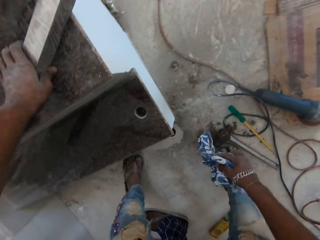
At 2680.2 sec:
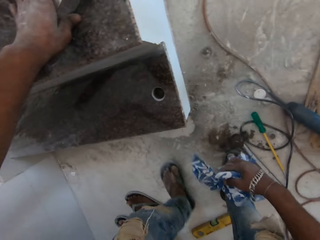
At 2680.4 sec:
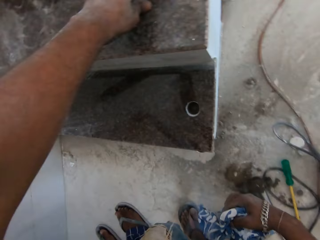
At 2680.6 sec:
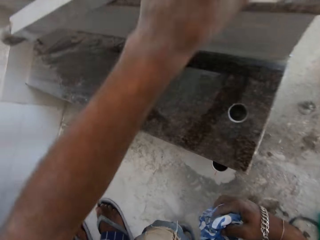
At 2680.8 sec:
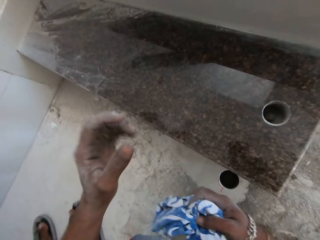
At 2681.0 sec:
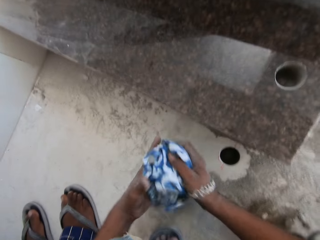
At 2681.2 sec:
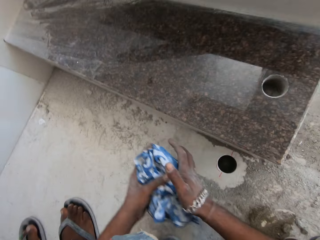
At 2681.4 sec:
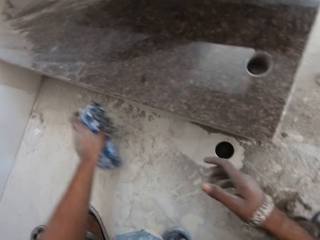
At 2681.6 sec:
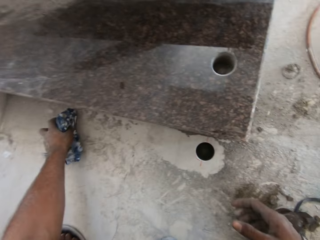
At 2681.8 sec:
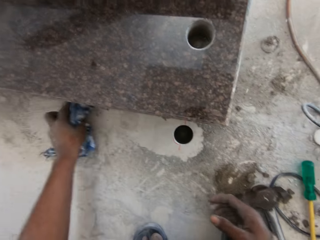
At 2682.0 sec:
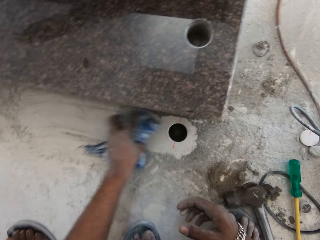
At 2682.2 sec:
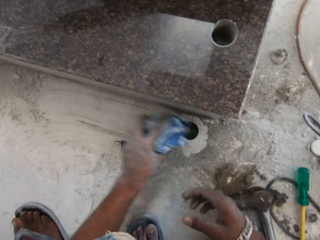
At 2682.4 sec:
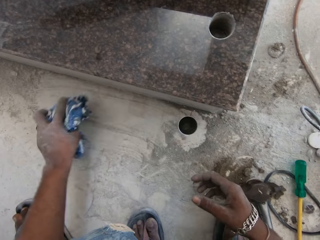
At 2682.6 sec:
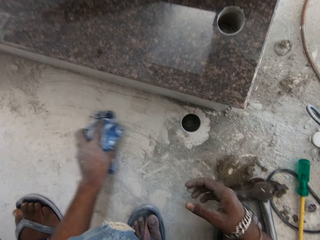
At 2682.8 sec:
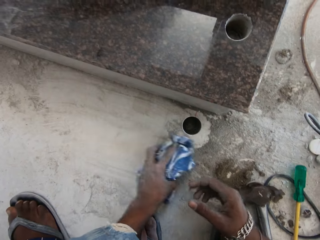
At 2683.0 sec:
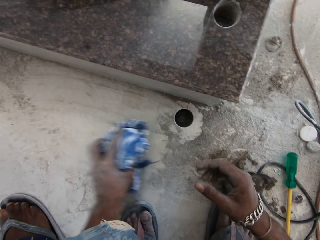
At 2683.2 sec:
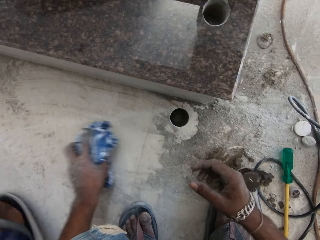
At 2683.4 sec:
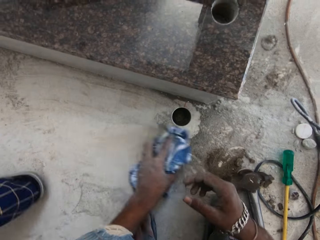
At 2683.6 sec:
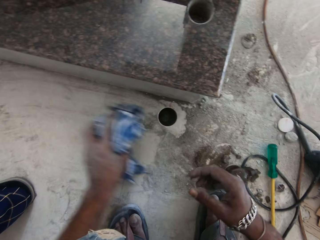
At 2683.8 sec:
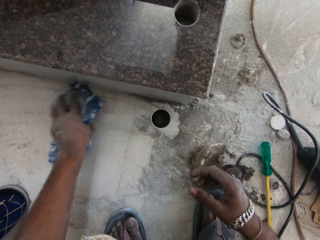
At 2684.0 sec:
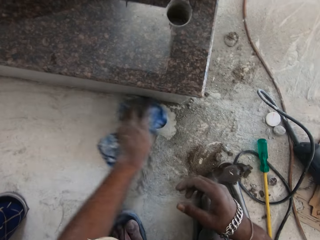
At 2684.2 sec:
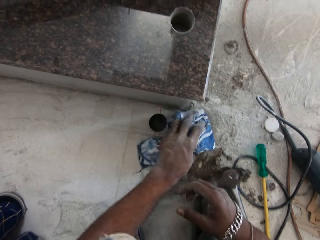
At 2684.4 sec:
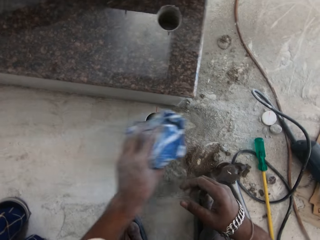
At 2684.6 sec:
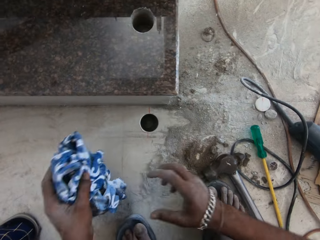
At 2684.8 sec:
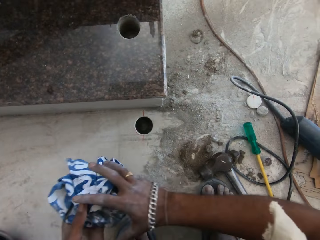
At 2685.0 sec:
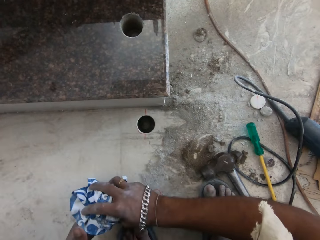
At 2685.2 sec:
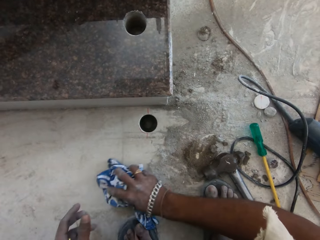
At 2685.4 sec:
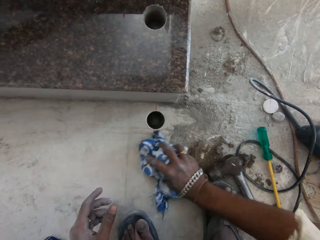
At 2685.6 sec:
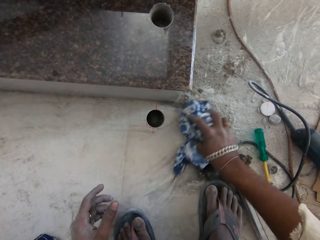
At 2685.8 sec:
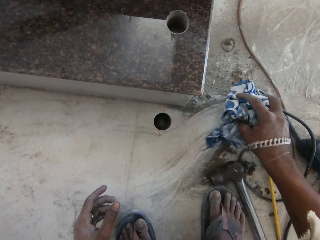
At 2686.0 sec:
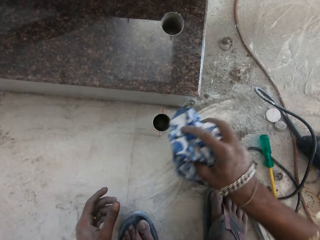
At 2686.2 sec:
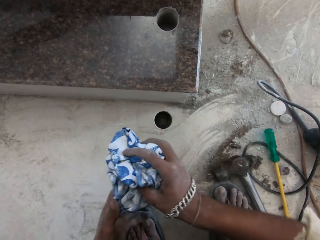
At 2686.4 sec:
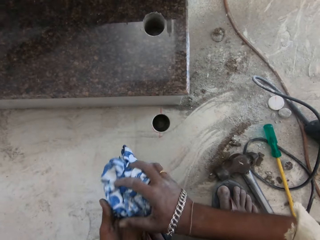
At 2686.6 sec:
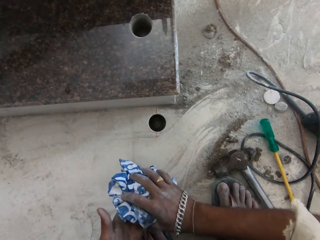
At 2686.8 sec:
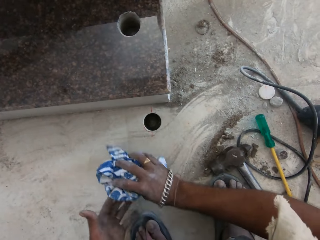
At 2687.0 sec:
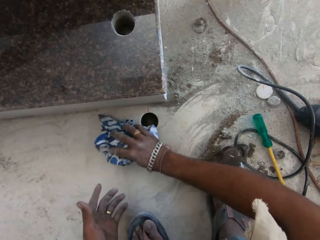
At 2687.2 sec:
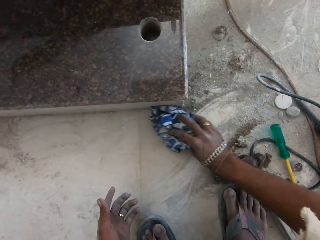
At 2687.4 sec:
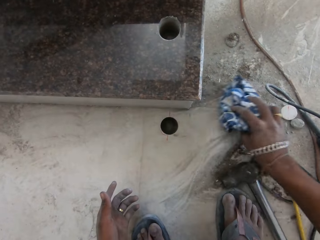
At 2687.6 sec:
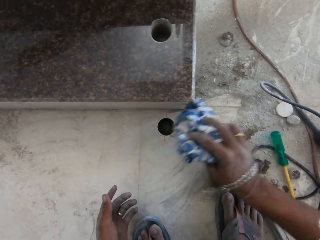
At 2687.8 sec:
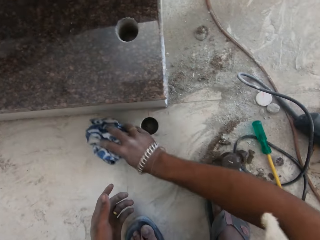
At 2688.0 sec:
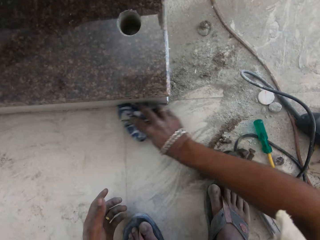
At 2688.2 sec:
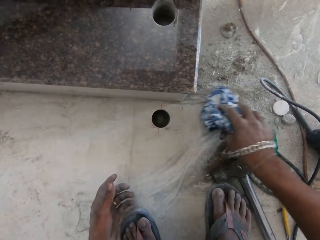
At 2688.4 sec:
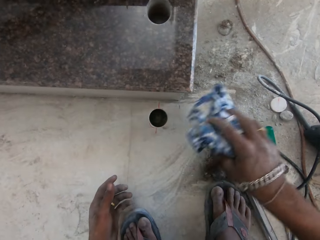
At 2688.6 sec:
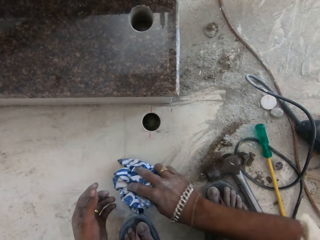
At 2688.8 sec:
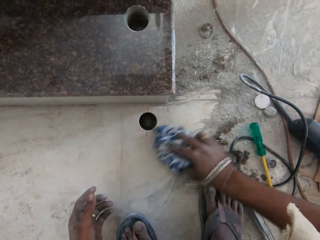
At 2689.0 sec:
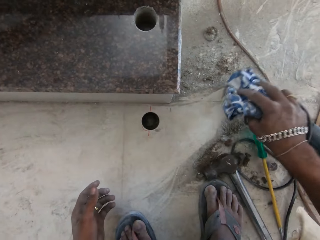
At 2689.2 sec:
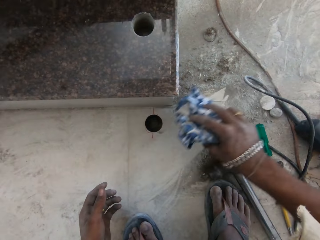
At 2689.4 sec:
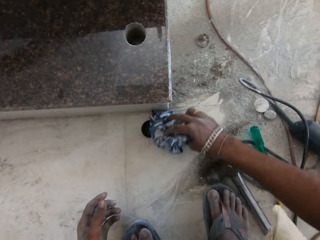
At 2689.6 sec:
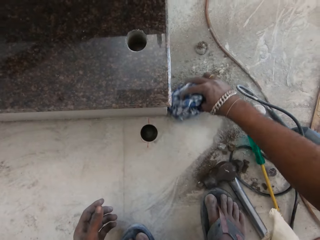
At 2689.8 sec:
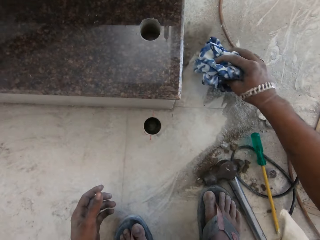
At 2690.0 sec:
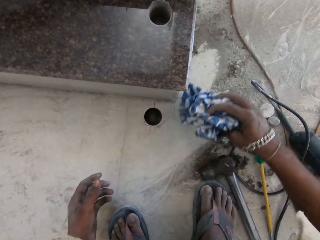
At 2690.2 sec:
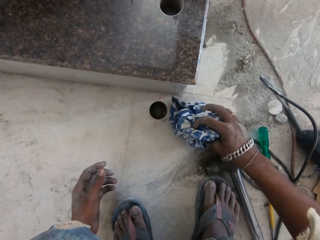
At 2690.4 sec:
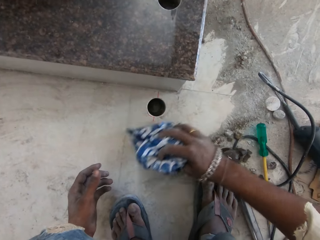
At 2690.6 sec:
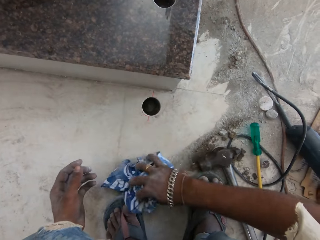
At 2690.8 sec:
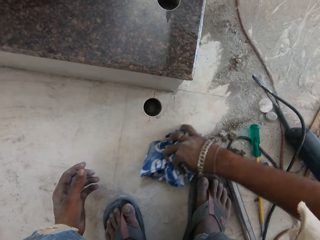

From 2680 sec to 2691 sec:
The camera wearer passes the cloth napkin from his right hand to his left hand. He wipes the floor with the cloth napkin in his left hand. He passes the cloth napkin from his left hand to his right hand. He wipes the floor with the cloth napkin in his right hand. He touches the napkin in his right hand with his left hand. He wipes the floor with the cloth napkin in his right hand.

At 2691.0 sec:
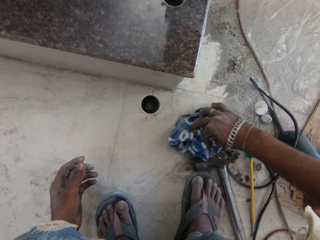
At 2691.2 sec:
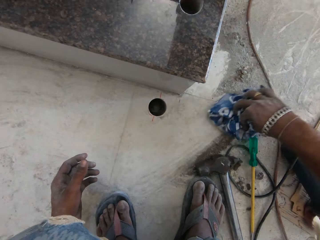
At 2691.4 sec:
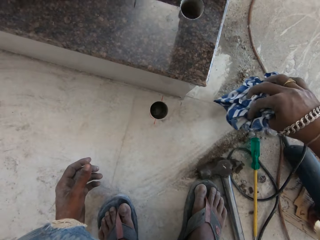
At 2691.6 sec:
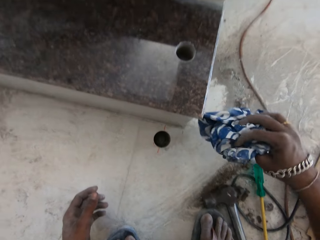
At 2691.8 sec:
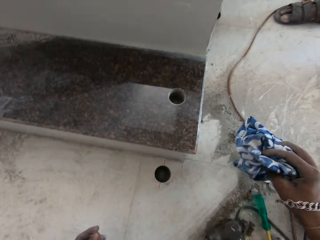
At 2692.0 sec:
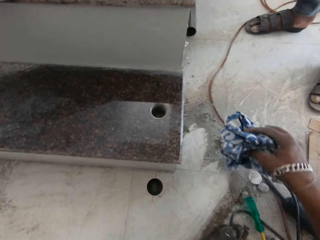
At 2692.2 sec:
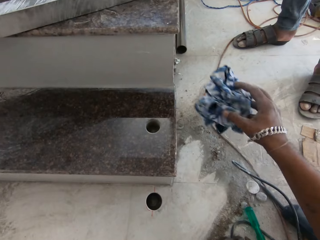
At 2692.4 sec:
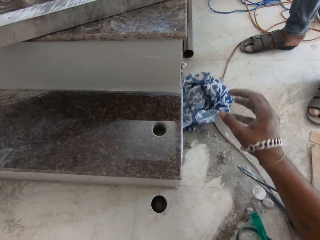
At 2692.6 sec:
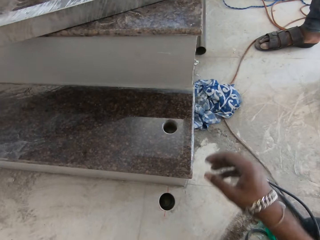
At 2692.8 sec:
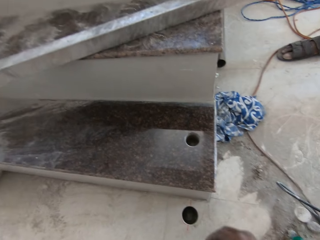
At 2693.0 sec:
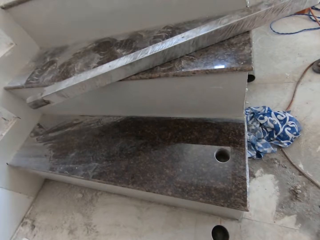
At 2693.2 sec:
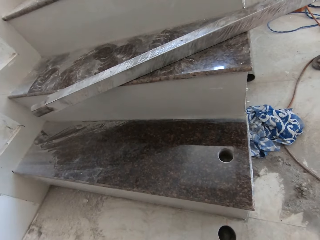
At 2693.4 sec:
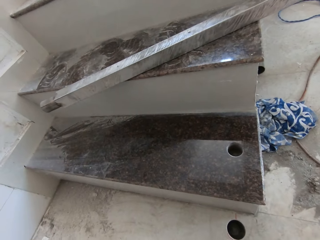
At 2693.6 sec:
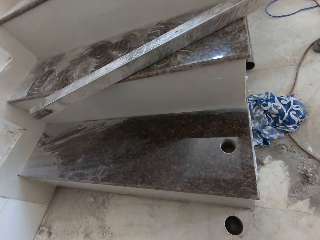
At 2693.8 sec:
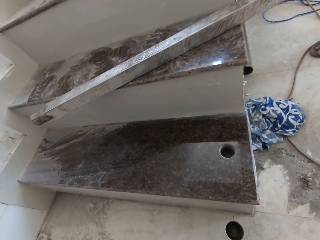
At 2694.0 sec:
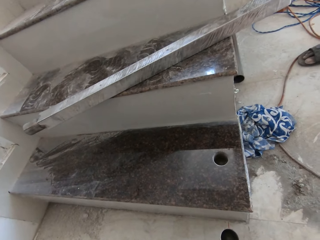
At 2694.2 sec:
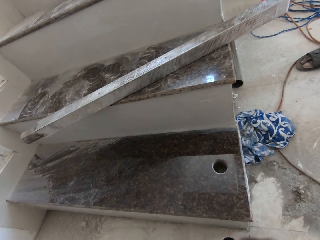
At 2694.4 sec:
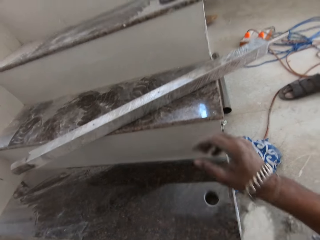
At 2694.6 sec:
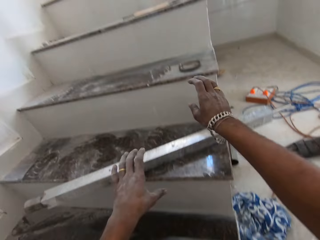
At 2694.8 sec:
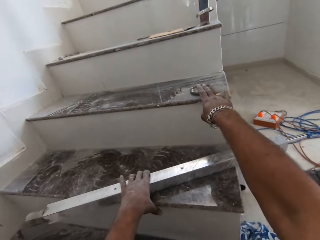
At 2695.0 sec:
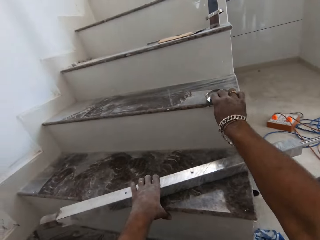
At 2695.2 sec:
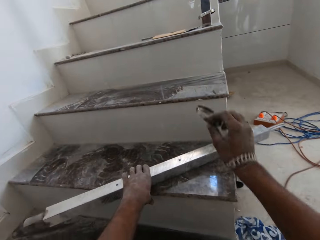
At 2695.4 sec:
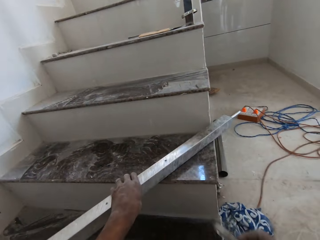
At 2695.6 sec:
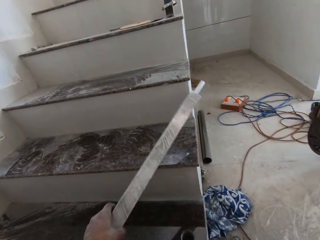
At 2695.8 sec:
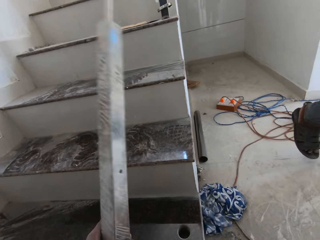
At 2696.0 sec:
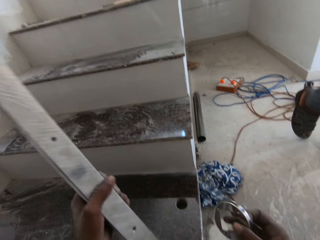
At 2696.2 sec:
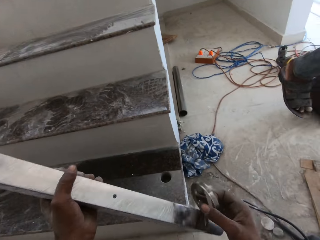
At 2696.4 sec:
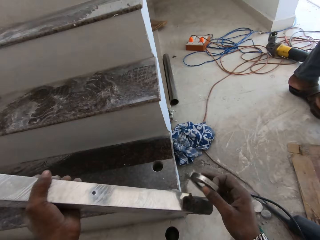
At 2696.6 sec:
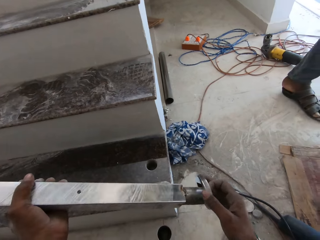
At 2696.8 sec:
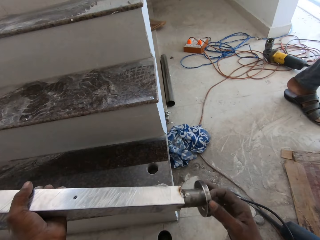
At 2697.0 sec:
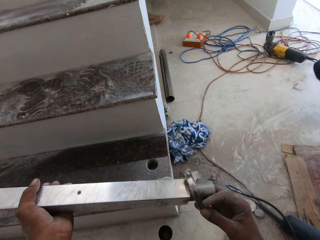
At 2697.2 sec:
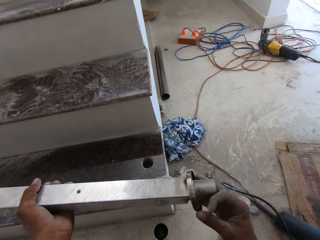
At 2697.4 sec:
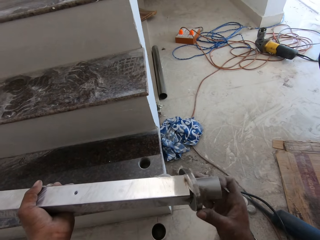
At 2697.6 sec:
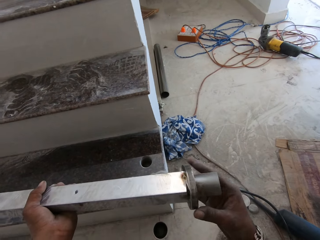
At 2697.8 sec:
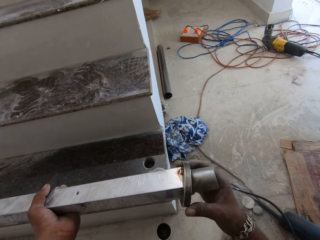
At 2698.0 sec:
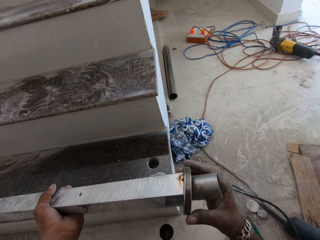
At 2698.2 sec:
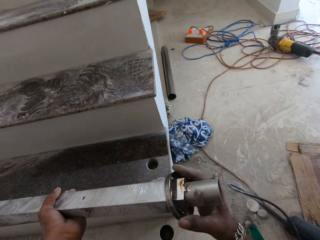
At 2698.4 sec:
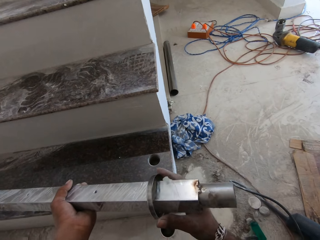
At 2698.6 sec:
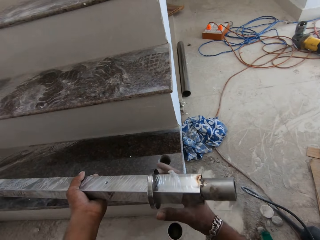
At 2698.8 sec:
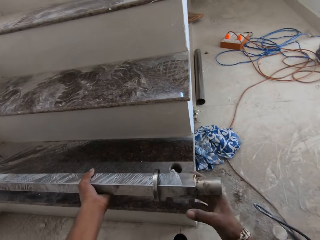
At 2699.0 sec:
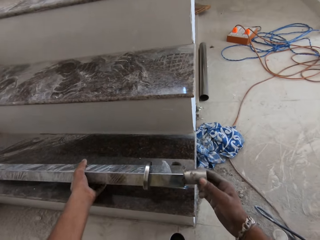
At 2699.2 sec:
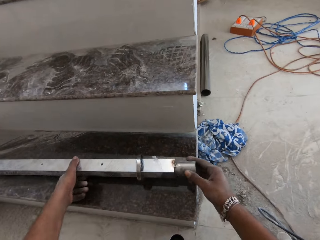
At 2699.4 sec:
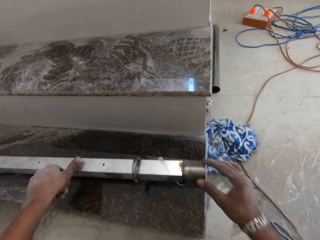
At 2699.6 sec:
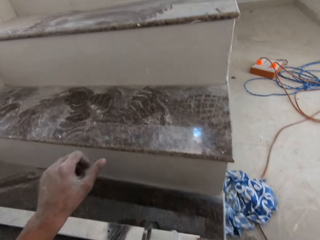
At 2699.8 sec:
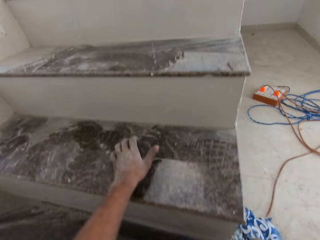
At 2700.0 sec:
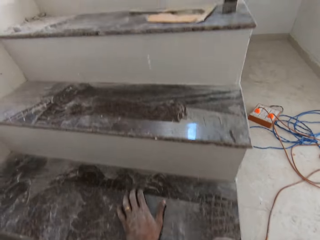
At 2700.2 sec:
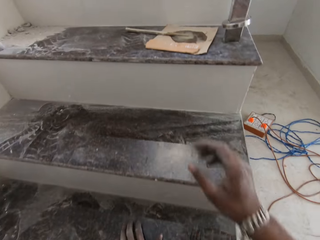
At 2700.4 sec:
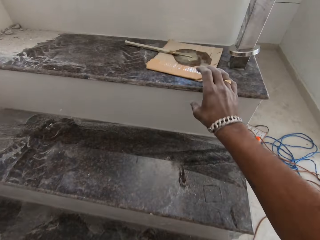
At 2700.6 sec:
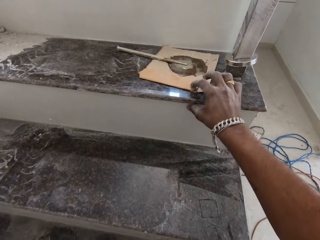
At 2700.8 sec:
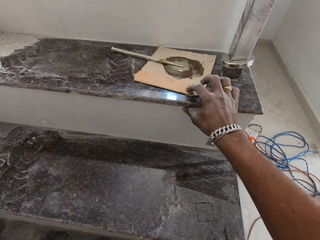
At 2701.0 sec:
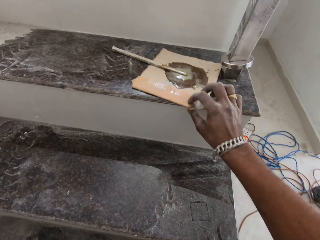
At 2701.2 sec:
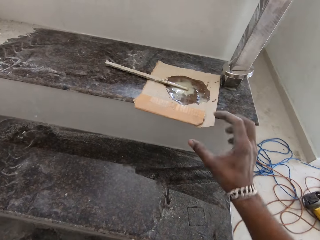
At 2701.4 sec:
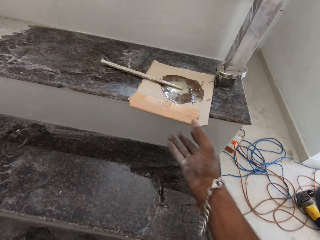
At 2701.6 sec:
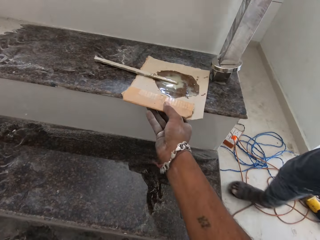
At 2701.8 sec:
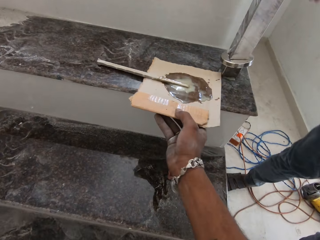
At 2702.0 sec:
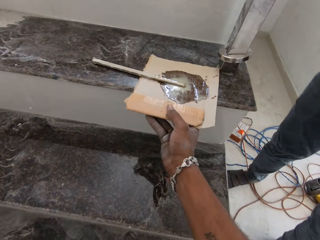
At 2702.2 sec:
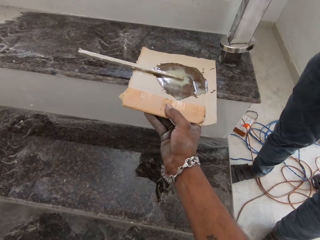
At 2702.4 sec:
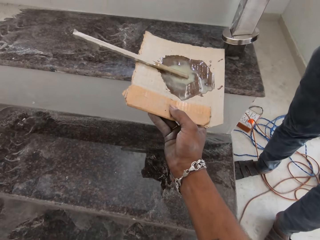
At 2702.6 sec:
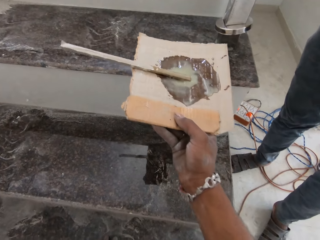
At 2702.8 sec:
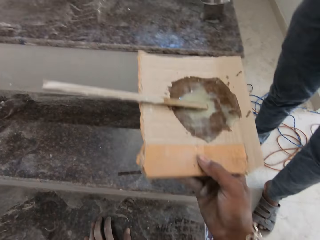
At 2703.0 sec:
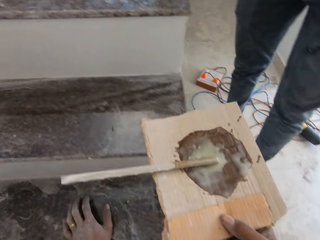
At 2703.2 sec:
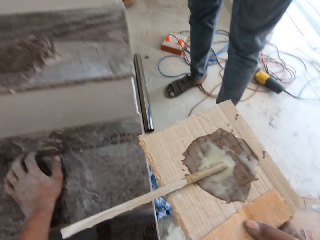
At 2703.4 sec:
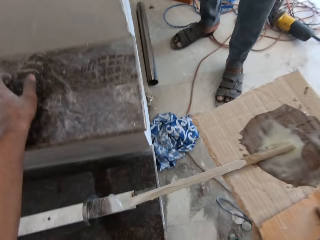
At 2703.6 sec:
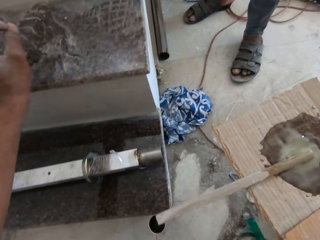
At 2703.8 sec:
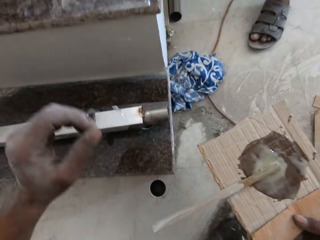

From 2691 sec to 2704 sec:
The camera wearer drops the napkin in his right hand on the floor. He picks the baluster from the staircase with his left hand. He picks a baseplate from the staircase with his right hand. He touches the baluster in his left hand with the baseplate in his right hand. He inserts the baseplate in his right hand into the baluster in his left hand. He holds the baluster with both hands and places the baluster in both hands on the staircase. He touches the staircase with his left hand. He moves the paperboard on the staircase with his right hand. He picks the paperboard from the staircase with his right hand.
